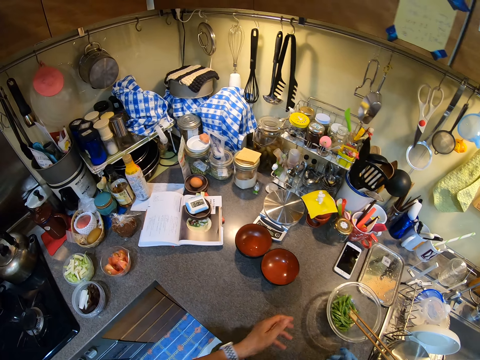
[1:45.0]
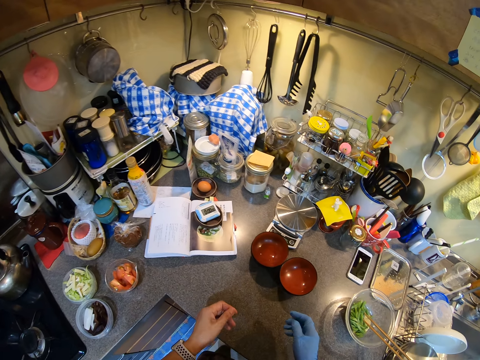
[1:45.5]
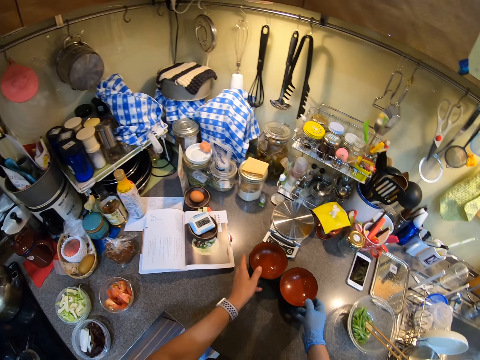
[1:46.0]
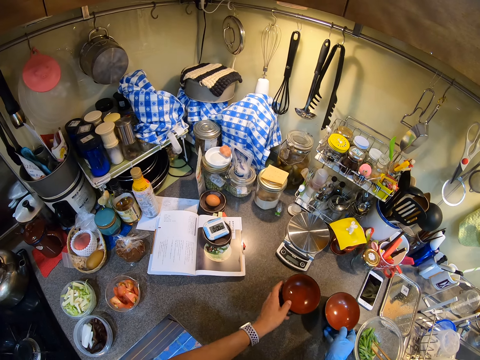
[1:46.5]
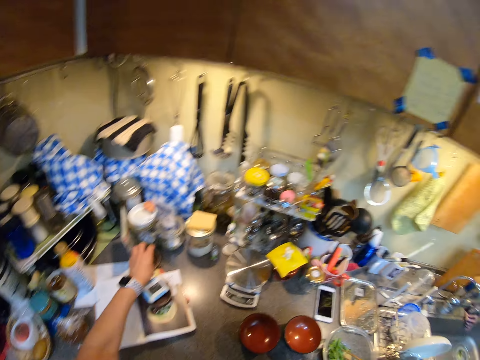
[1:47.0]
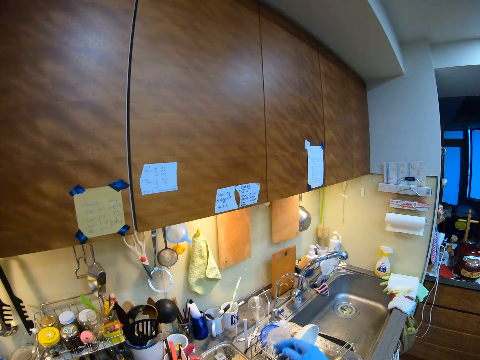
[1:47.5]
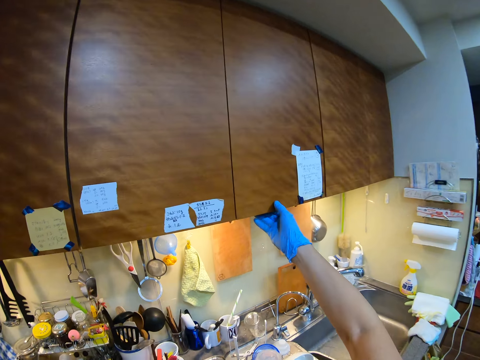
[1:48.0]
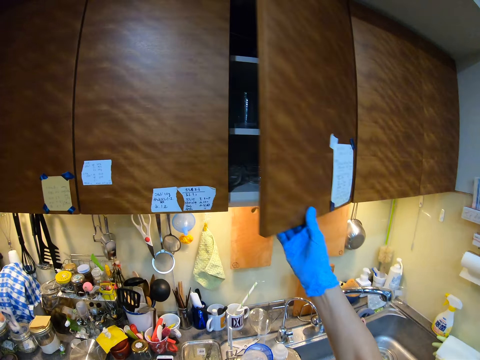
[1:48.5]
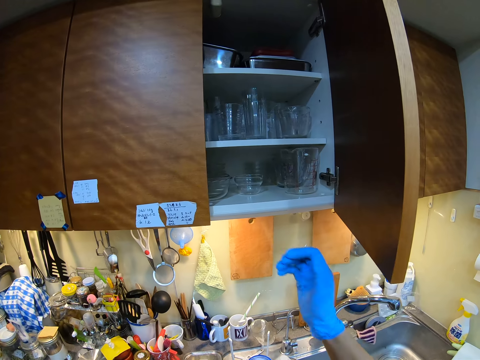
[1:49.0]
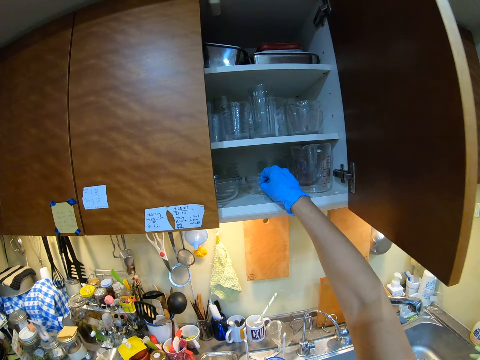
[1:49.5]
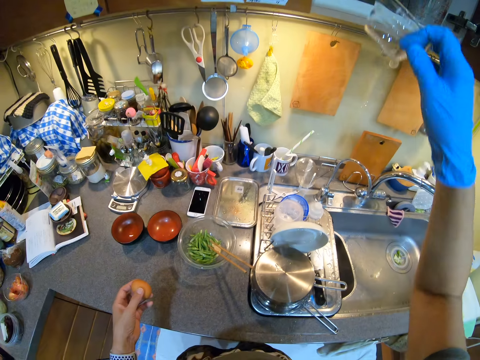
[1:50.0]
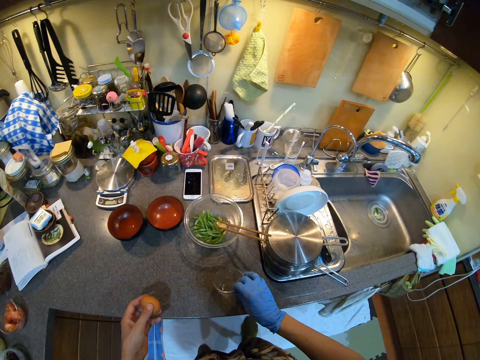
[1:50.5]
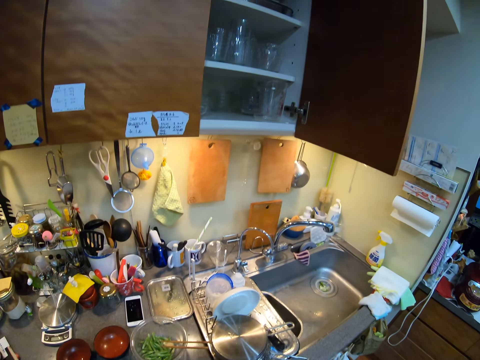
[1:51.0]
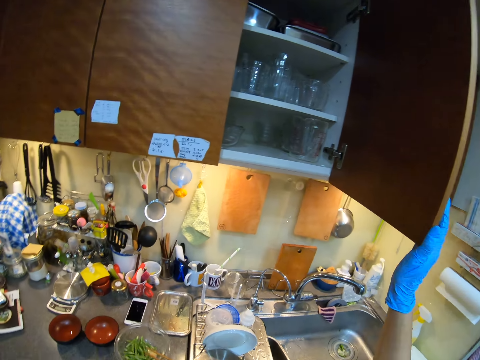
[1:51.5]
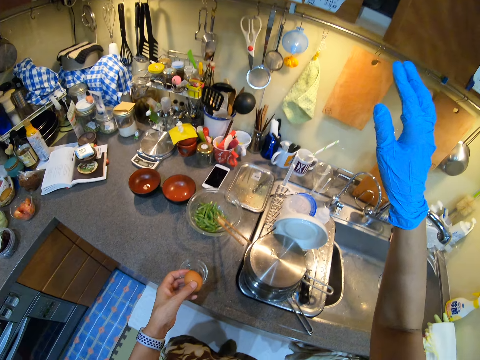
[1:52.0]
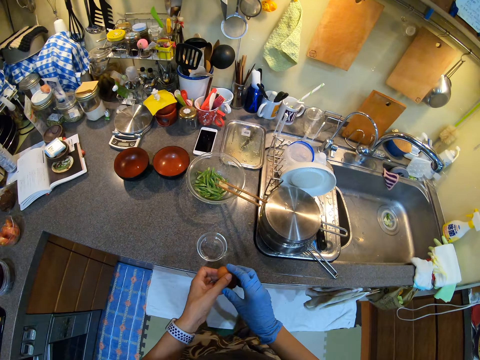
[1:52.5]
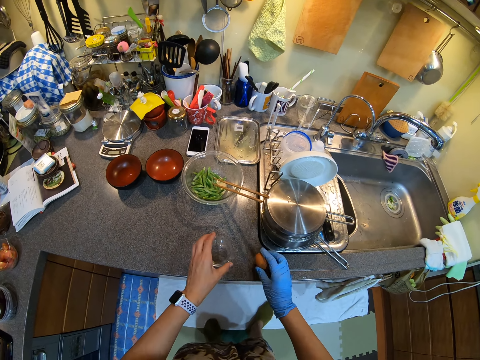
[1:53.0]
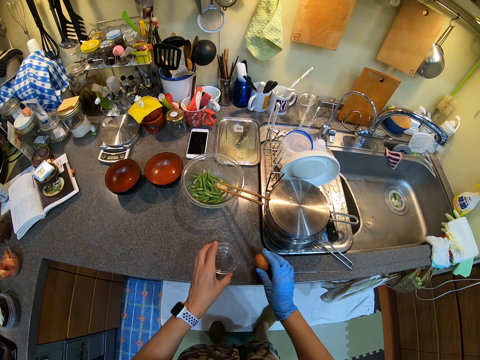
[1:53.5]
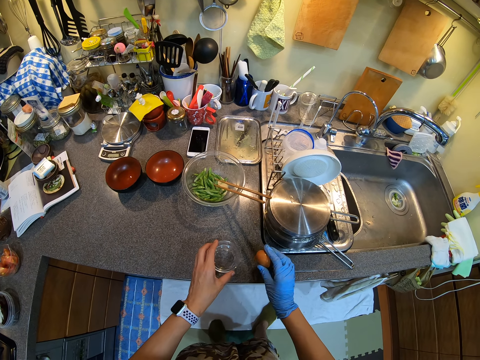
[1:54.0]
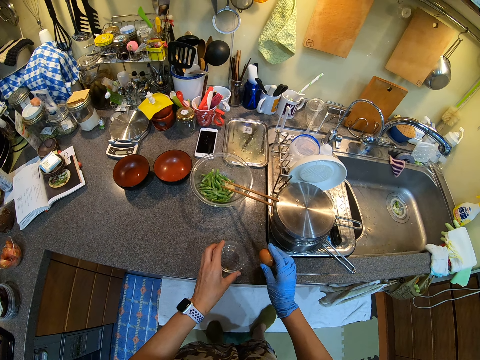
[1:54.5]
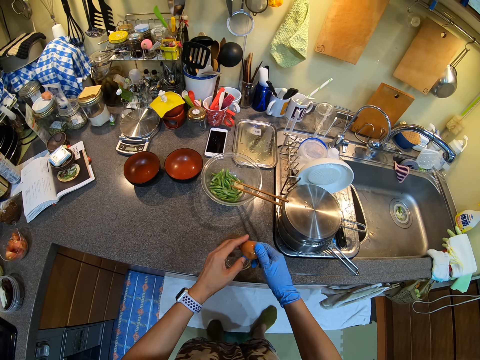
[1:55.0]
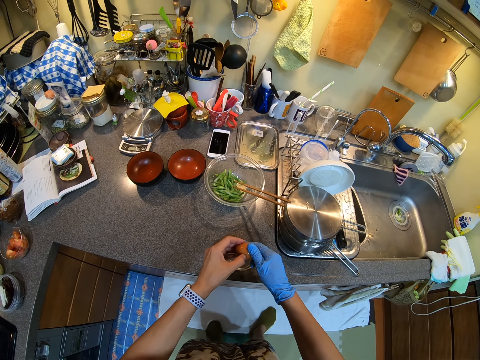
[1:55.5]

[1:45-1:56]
The camera wearer moves the dishes. They open a kitchen cabinet and collect a bowl or dish. They put the dish on the counter top. They close the kitchen cabinet. They hit an egg on the counter top and break the egg.

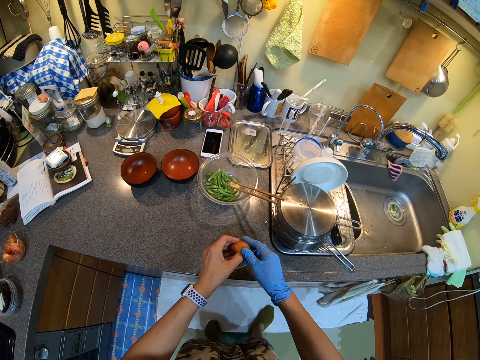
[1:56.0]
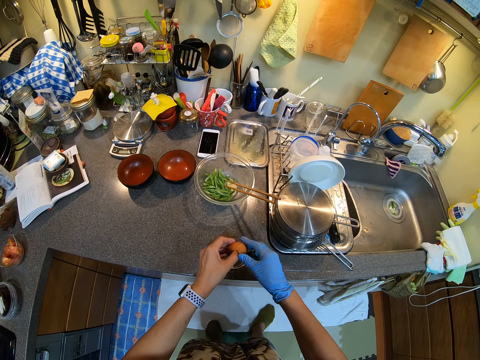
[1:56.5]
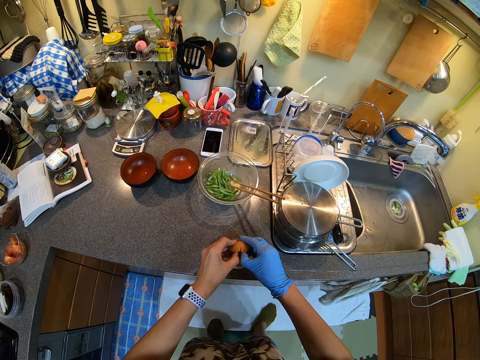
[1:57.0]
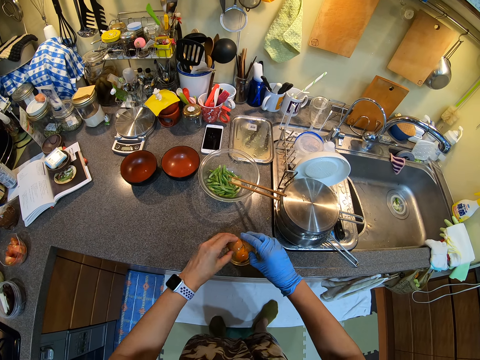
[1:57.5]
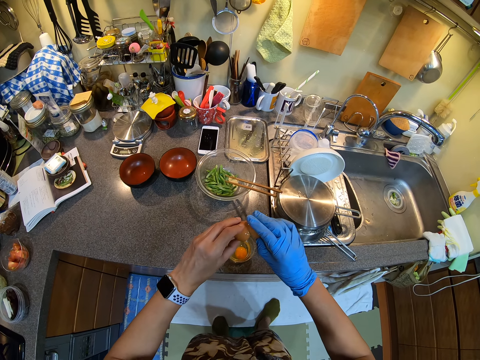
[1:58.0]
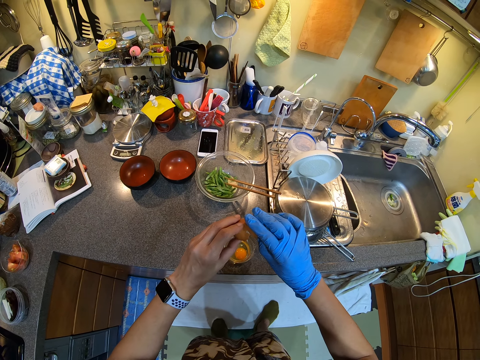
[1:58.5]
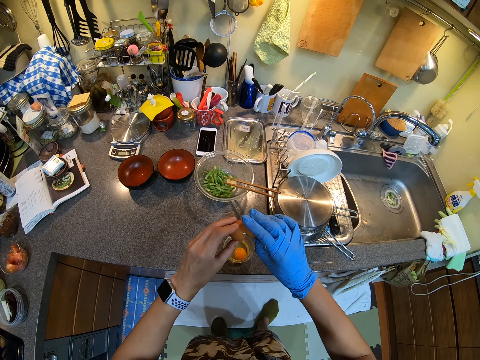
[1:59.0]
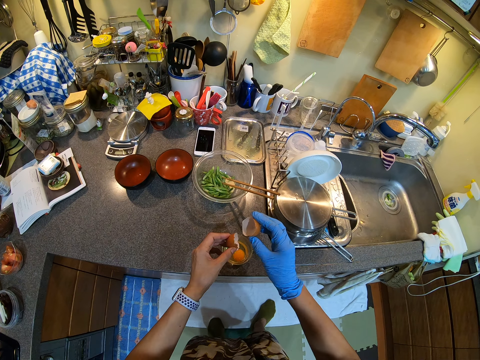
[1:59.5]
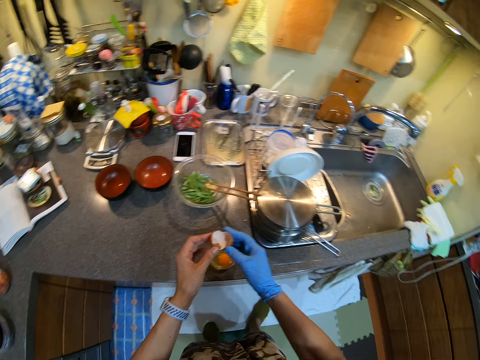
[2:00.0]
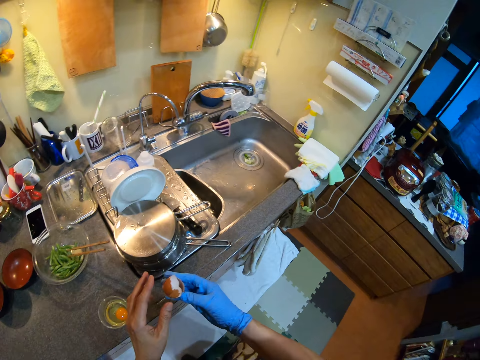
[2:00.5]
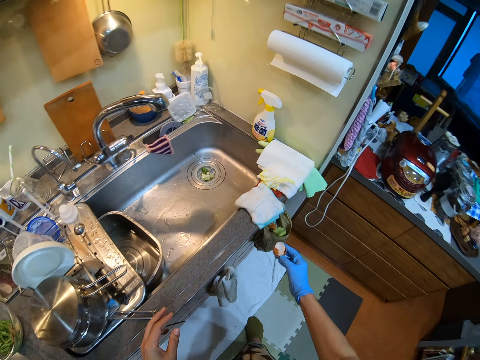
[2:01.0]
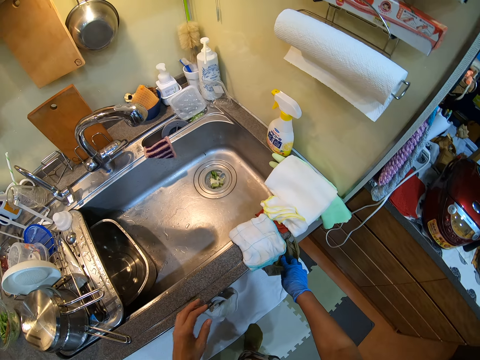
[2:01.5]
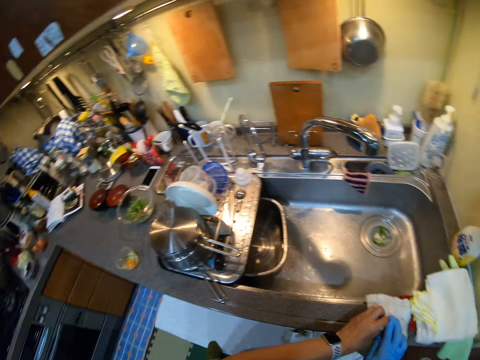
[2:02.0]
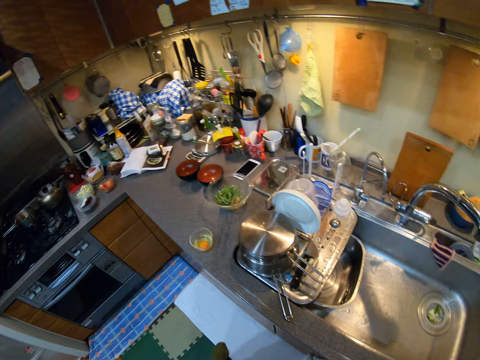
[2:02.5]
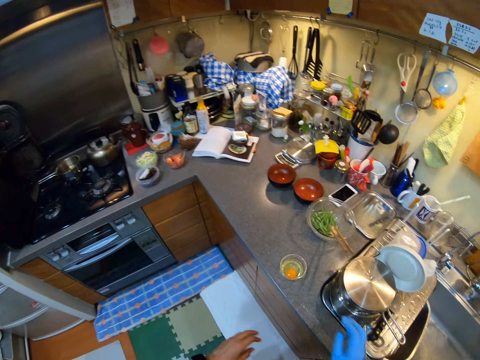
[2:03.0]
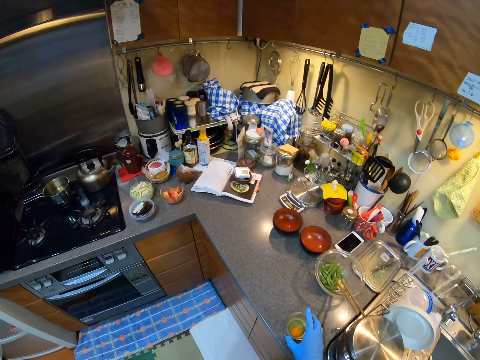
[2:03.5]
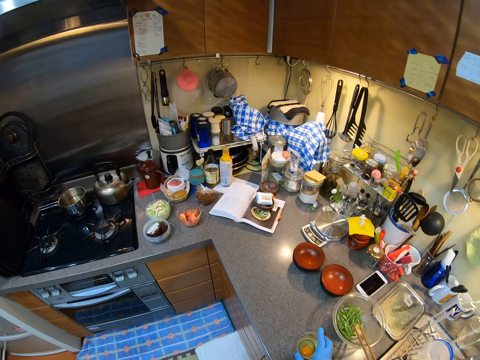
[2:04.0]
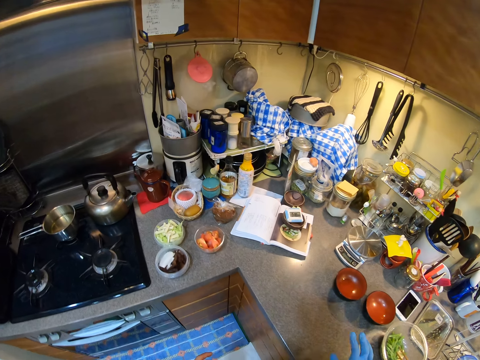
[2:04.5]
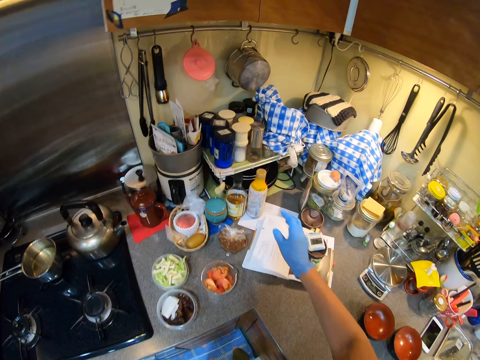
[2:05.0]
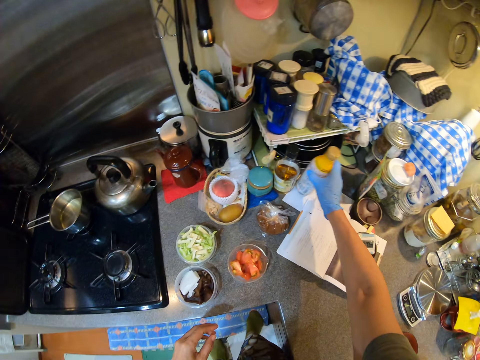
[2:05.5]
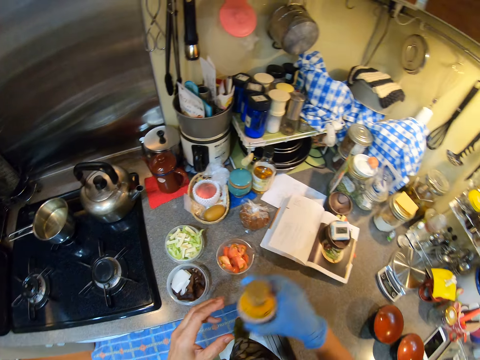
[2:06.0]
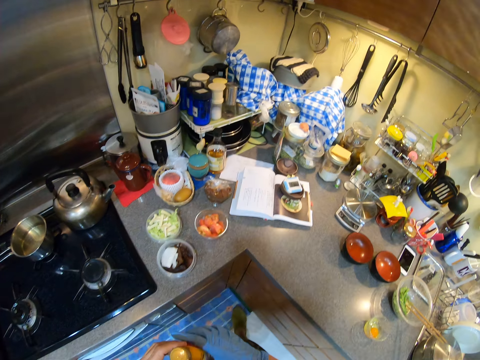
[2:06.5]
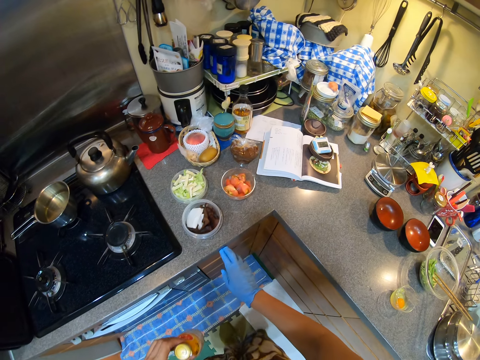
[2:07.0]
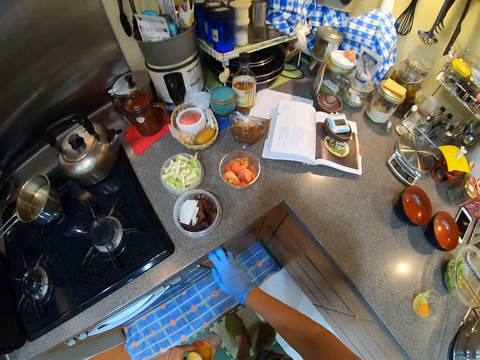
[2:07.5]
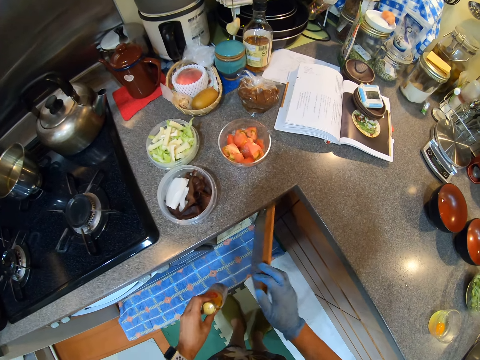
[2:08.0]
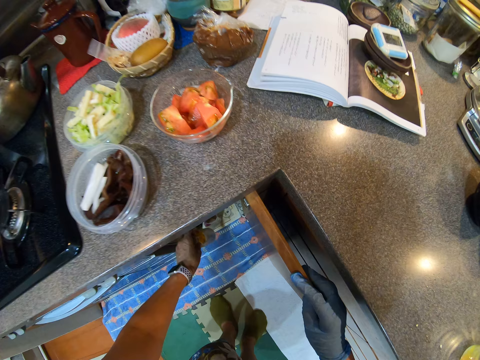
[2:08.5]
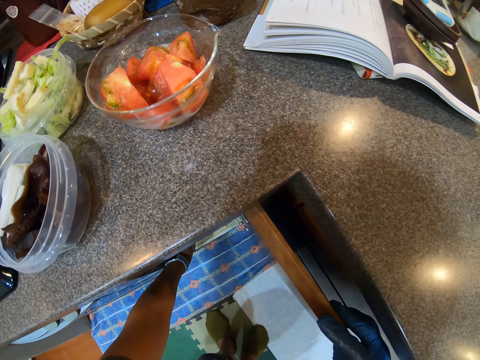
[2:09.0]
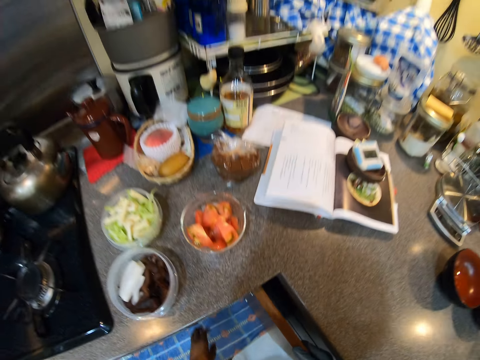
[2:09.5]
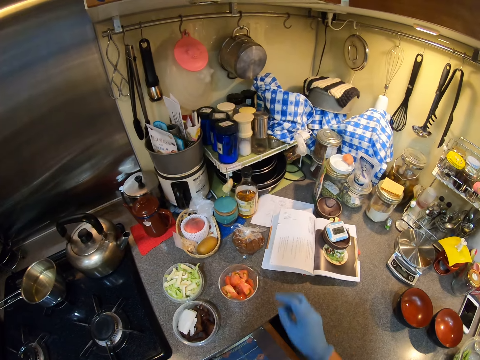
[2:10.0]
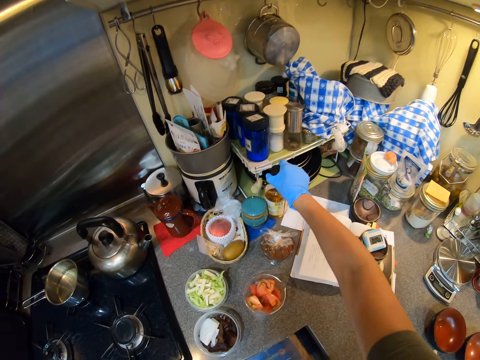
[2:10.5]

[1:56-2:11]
The camera wearer removes the eggshell. They break an egg in the bowl. They pour the egg in the plate. They hold the eggshell. They insert the eggshell in a plastic bag. They wipe hands. They move the bowl on the counter top. They take a bottle. They open a kitchen storage. They put the bottle in the kitchen storage.
